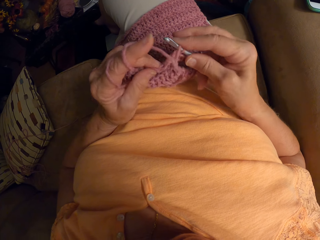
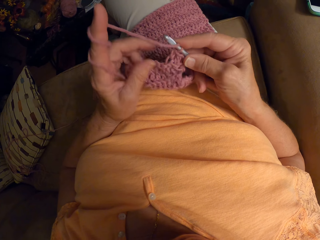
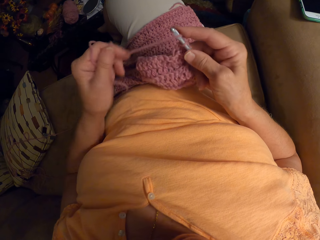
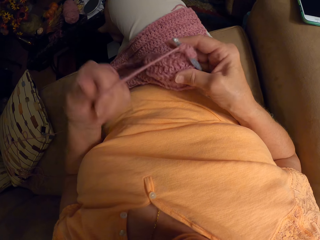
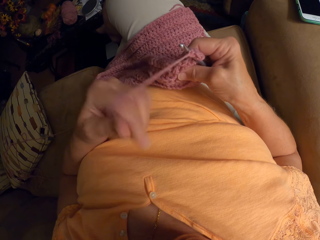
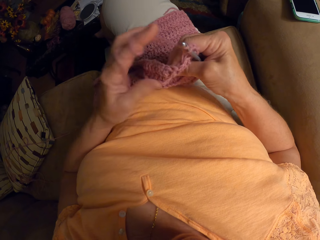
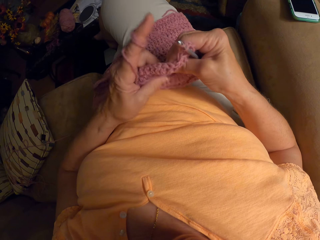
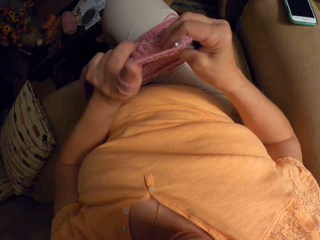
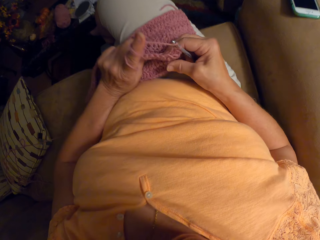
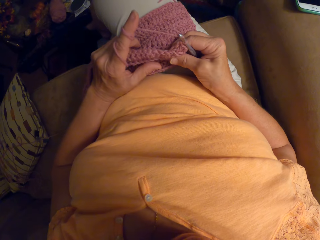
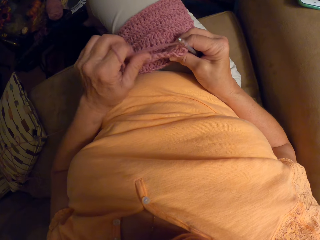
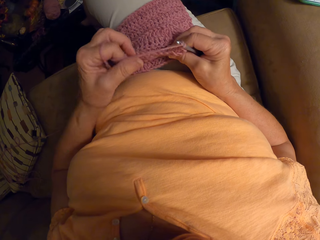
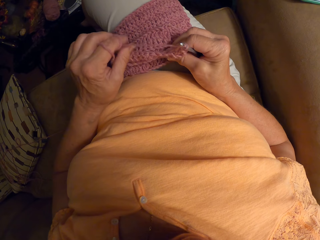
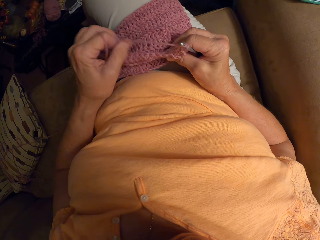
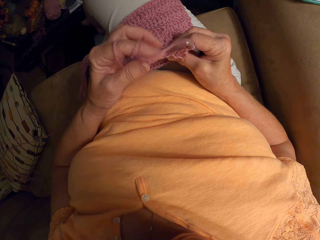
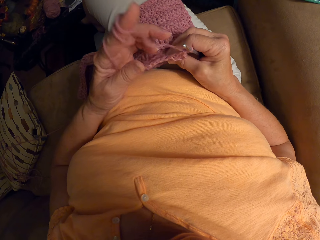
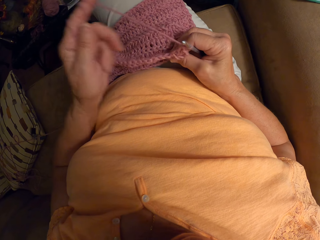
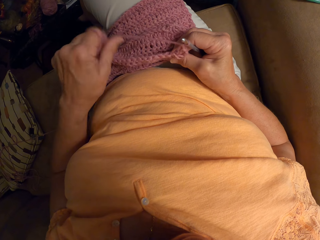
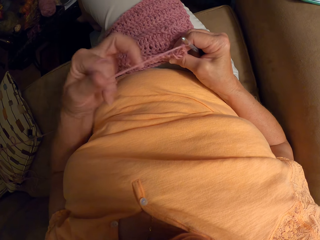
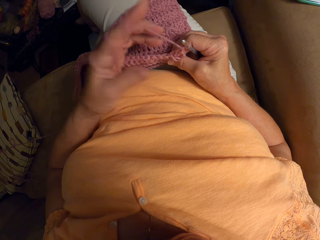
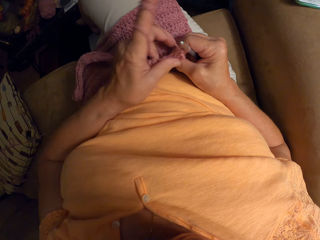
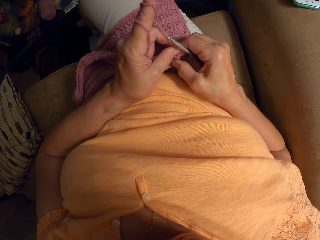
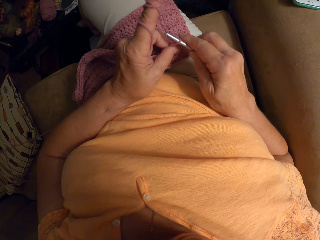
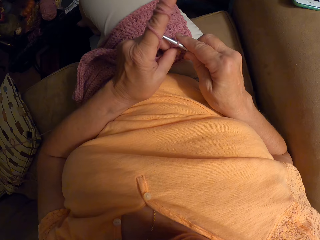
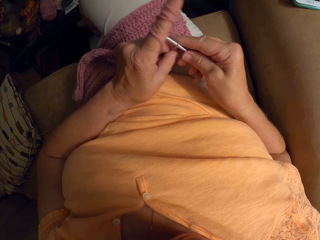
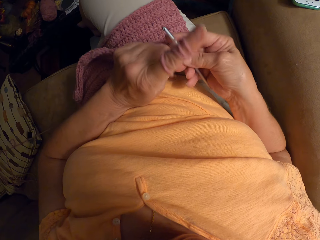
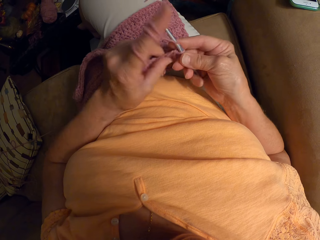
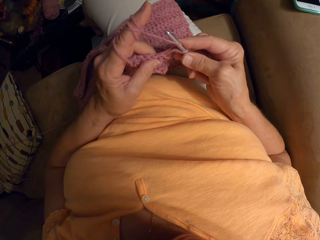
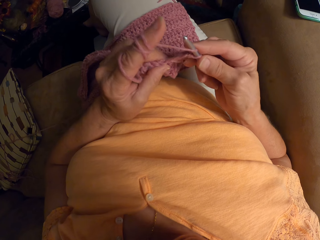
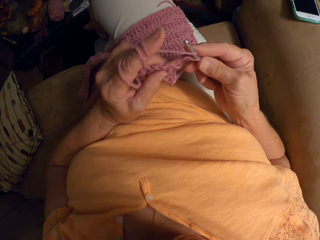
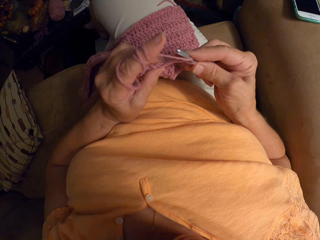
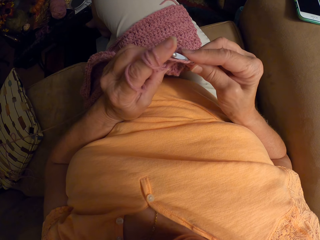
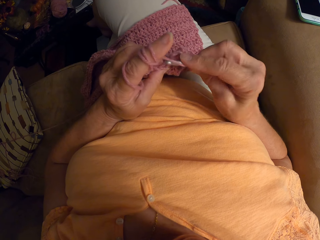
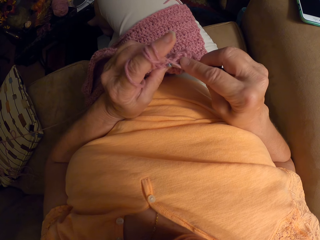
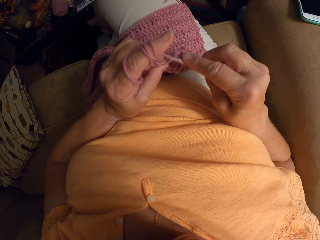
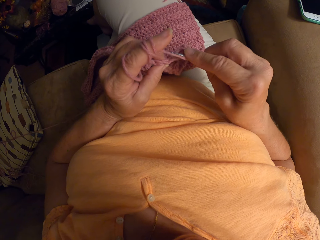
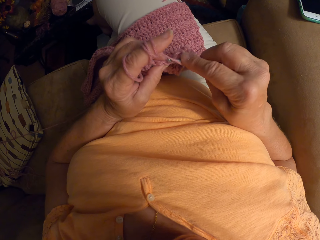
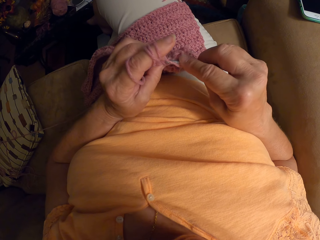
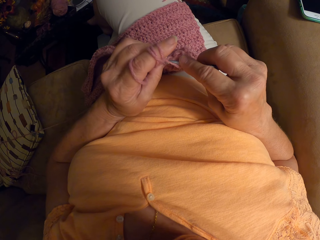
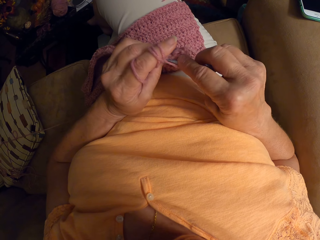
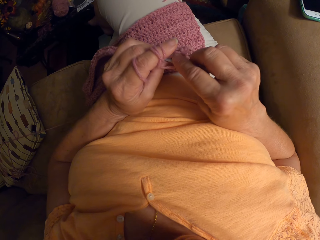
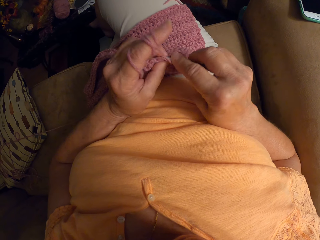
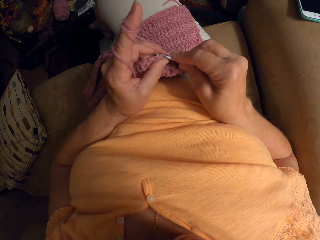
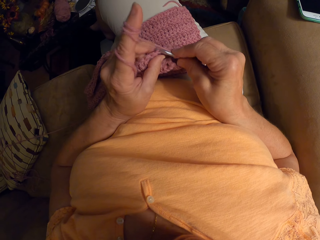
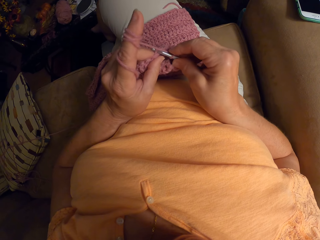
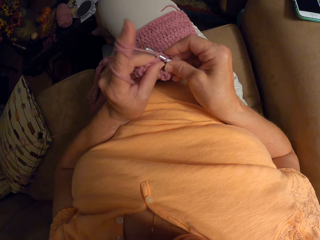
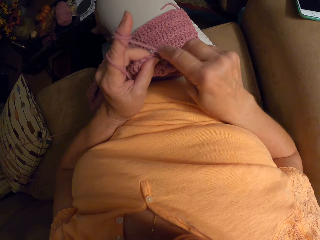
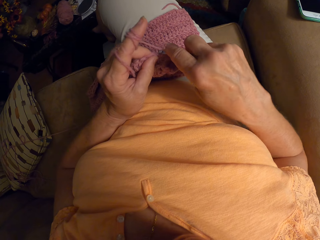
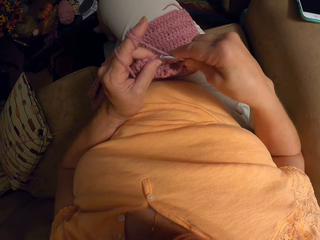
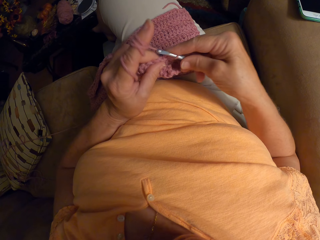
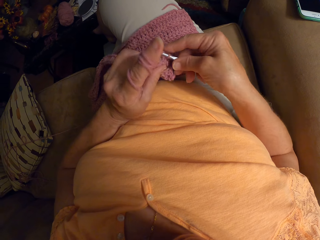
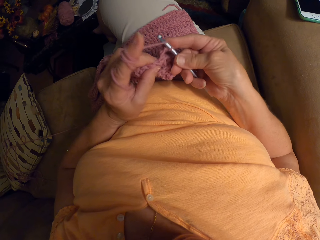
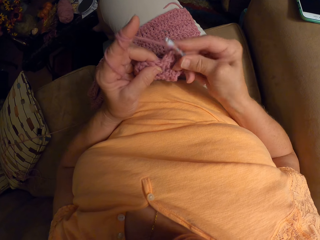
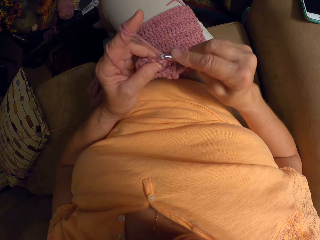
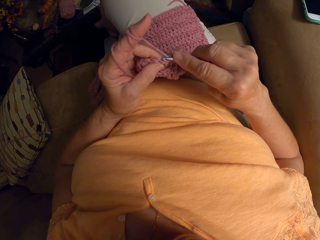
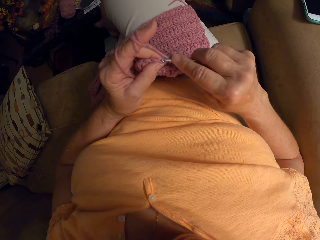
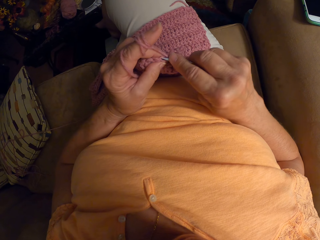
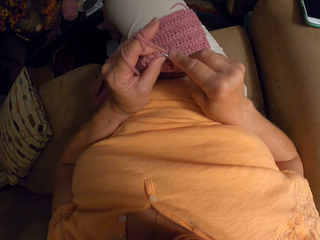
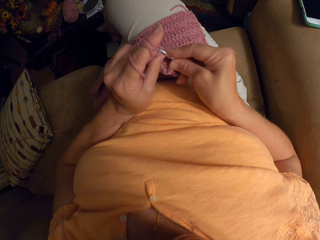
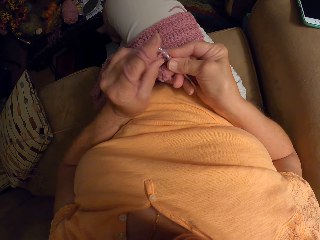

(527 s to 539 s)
The camera wearer wraps the yarn around her left hand. She adjusts the yarn with her two hands. She knits a garment using a knitting needle.

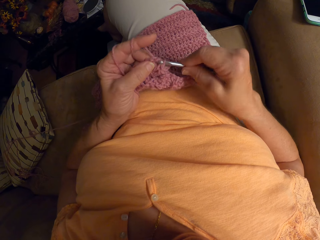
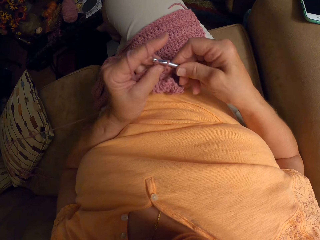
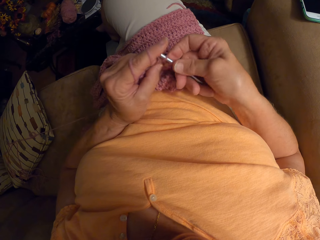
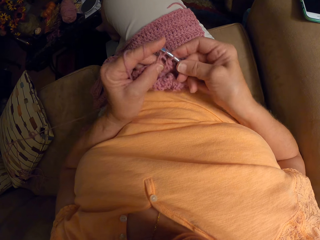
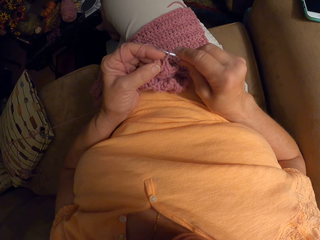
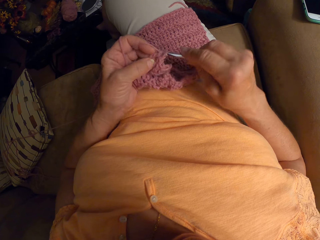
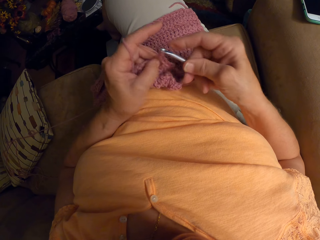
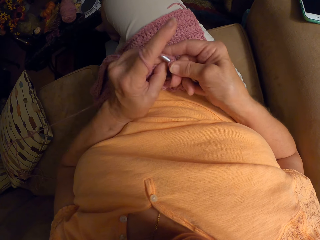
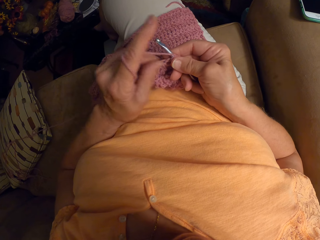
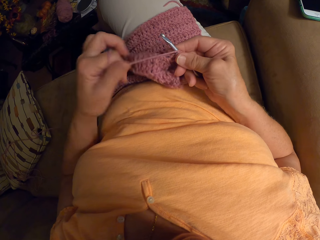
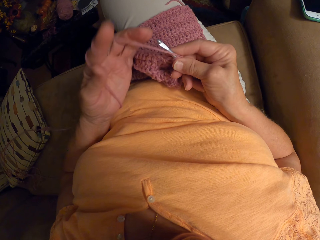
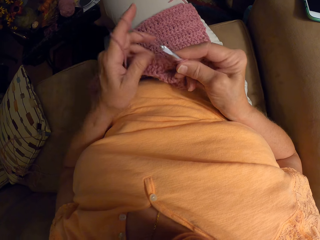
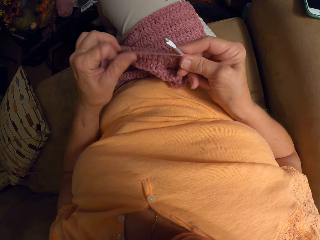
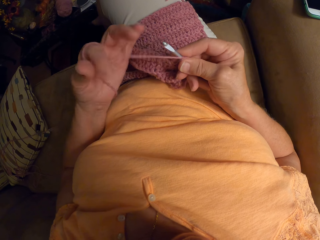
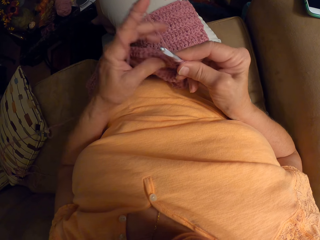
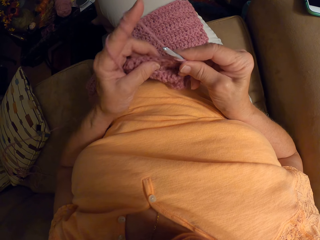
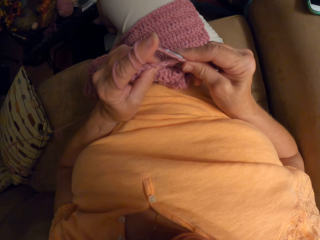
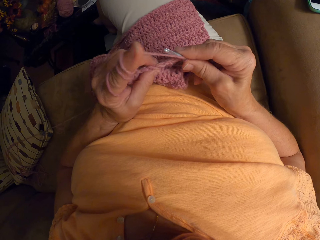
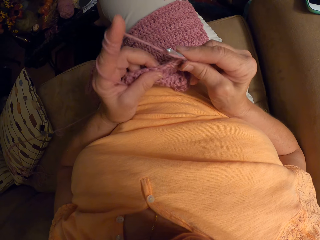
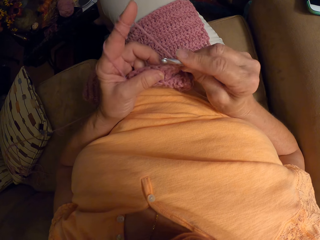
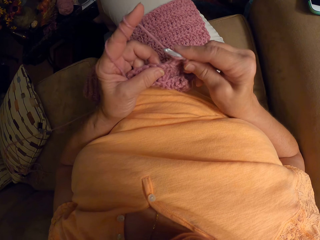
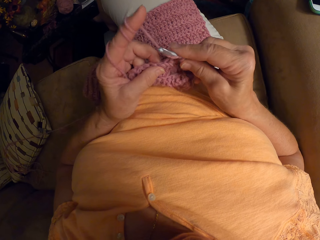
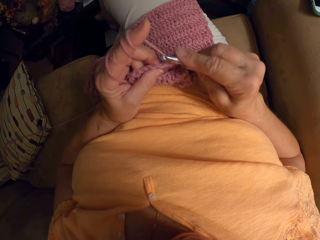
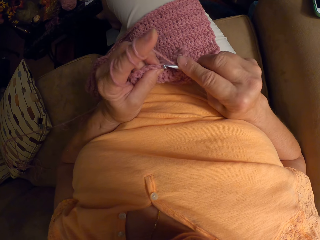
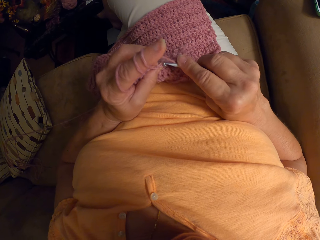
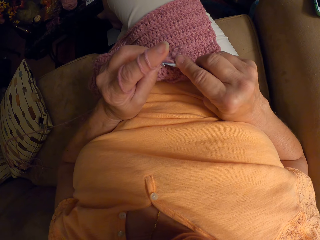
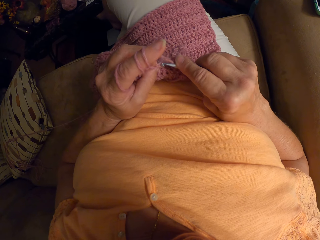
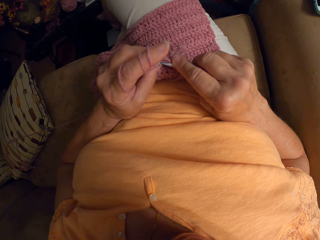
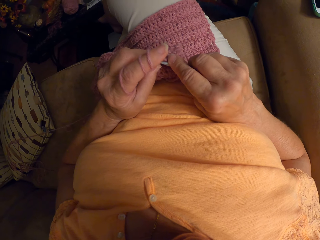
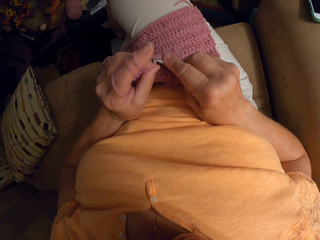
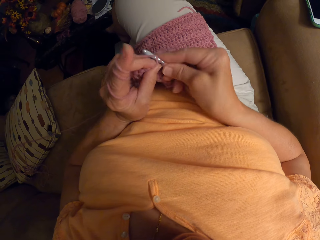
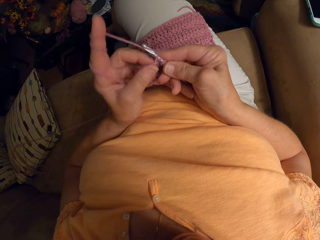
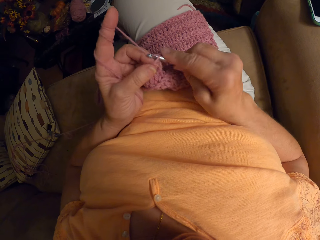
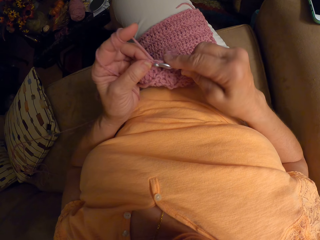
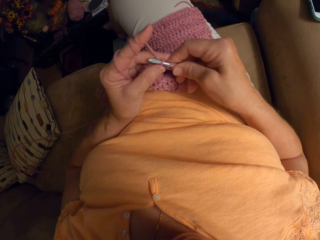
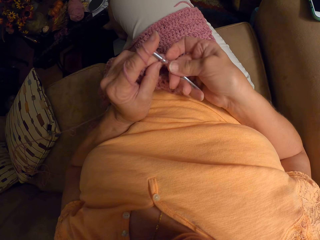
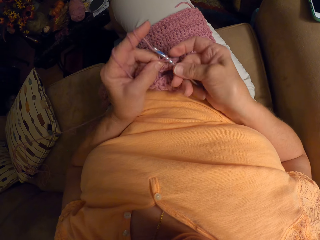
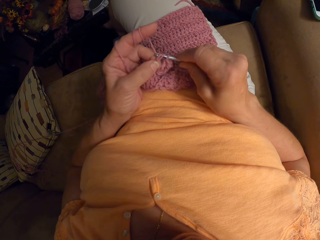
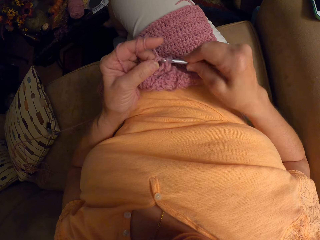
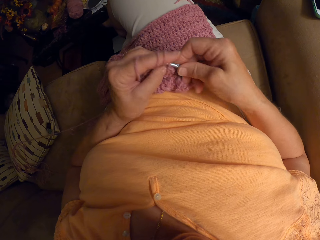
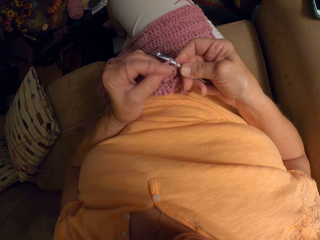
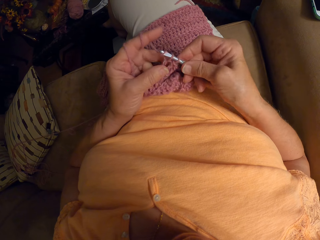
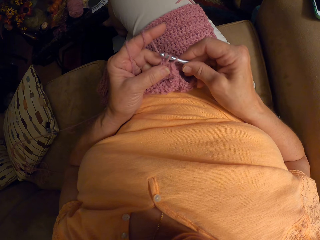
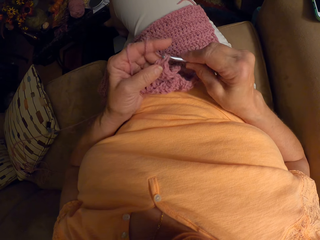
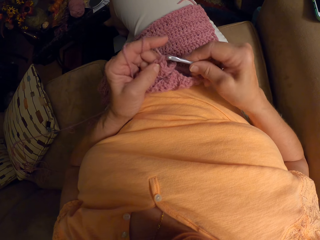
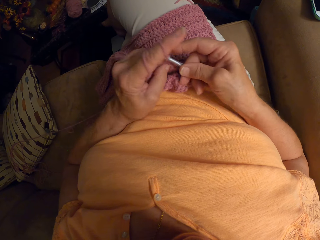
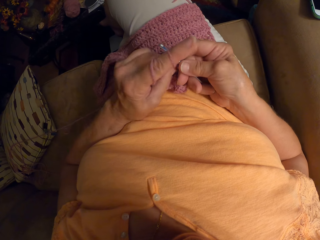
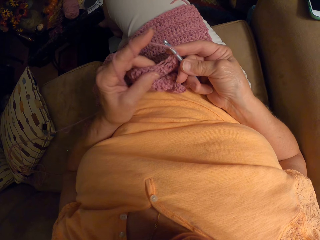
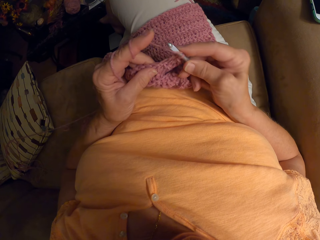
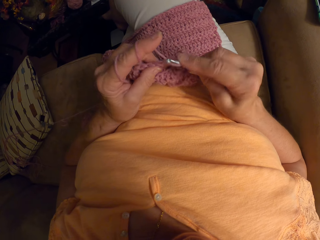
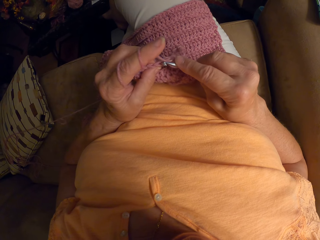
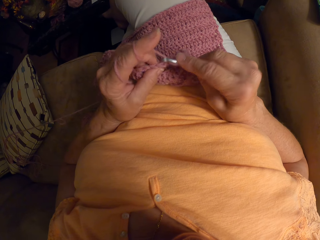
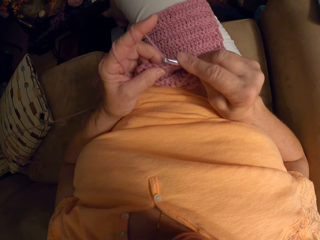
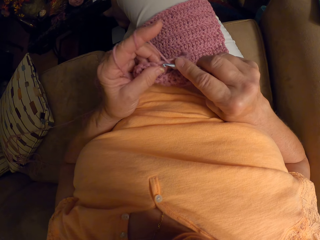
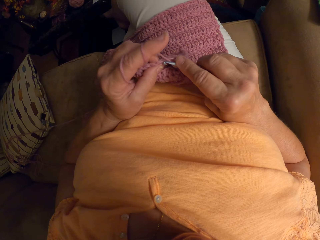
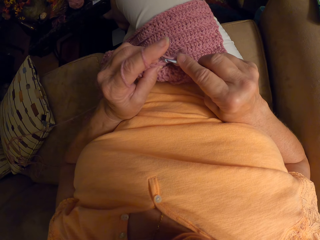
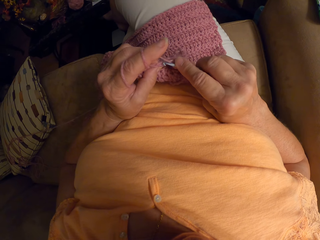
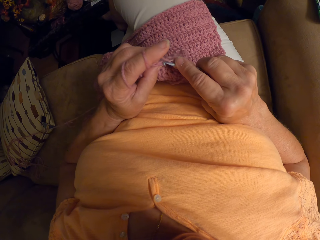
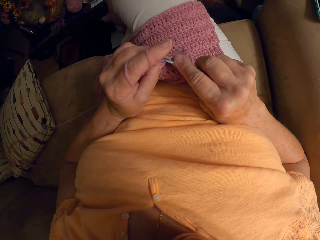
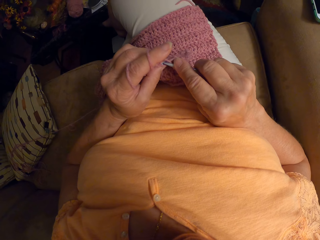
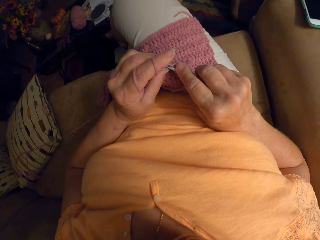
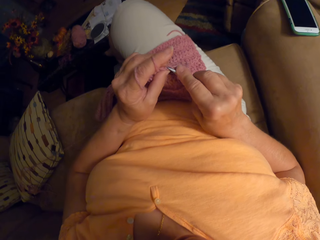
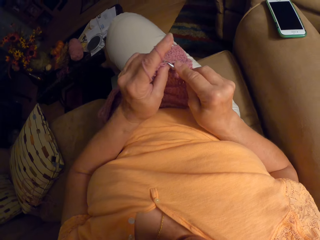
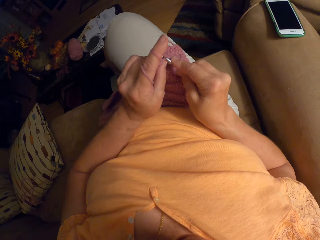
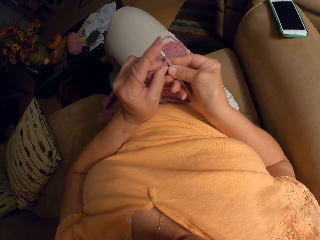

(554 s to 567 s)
The camera wearer wraps the yarn around her left hand. She crochets the piece of cloth using the crochet hook.
